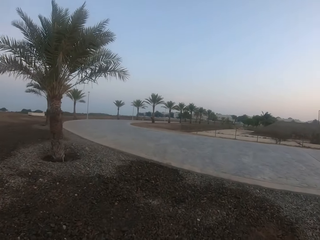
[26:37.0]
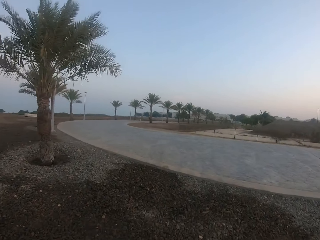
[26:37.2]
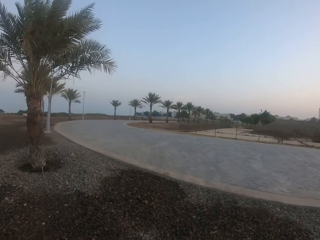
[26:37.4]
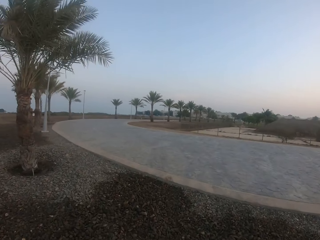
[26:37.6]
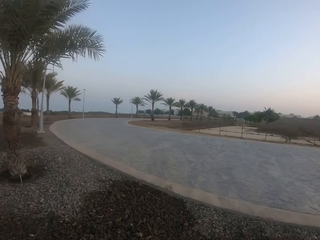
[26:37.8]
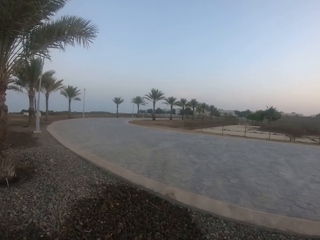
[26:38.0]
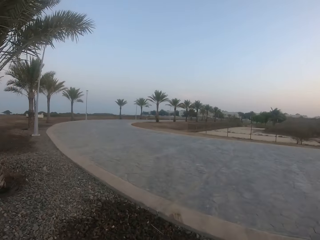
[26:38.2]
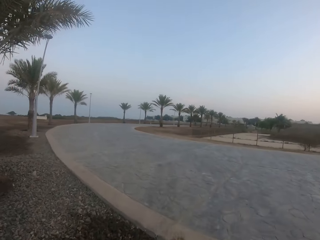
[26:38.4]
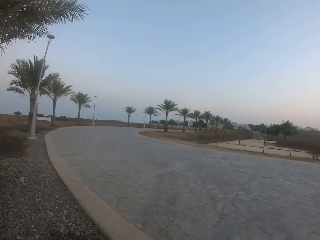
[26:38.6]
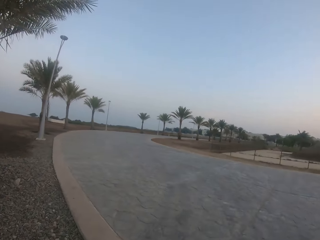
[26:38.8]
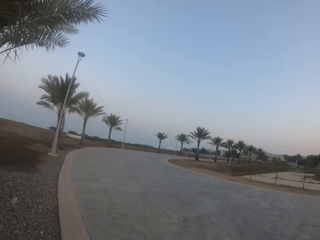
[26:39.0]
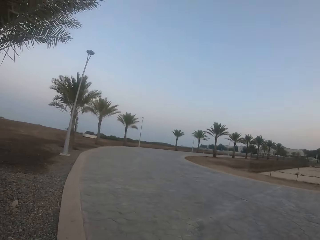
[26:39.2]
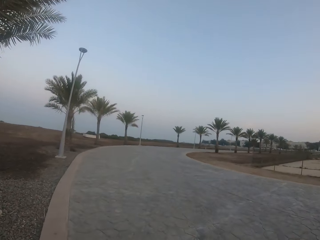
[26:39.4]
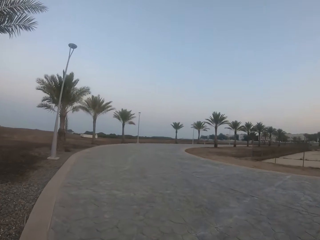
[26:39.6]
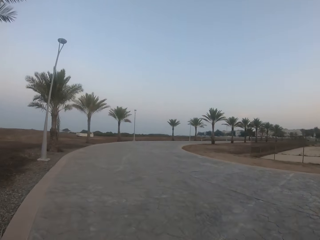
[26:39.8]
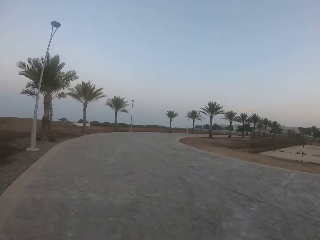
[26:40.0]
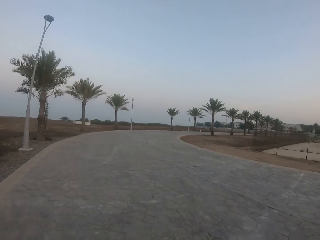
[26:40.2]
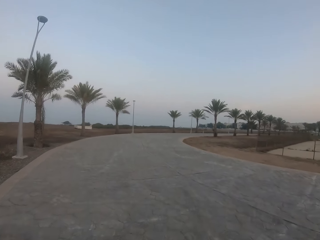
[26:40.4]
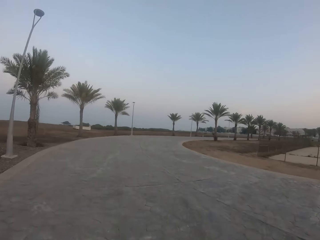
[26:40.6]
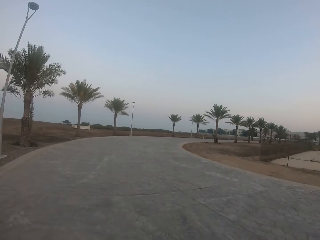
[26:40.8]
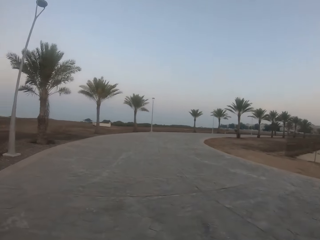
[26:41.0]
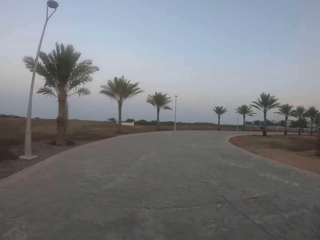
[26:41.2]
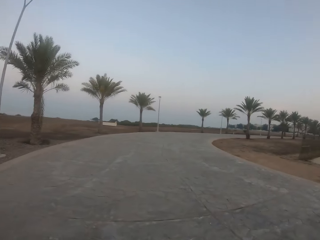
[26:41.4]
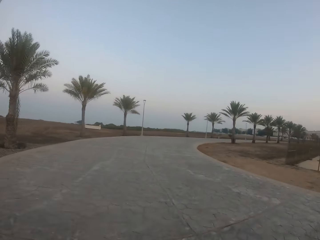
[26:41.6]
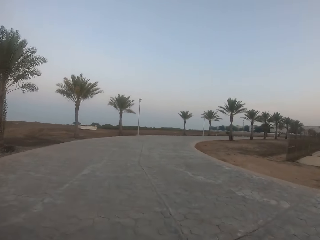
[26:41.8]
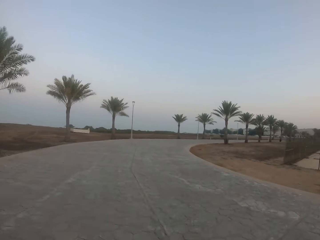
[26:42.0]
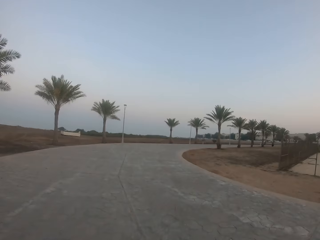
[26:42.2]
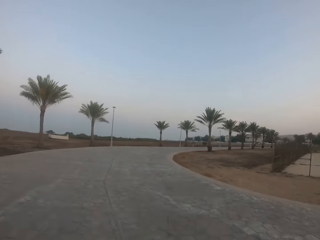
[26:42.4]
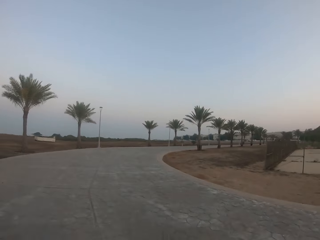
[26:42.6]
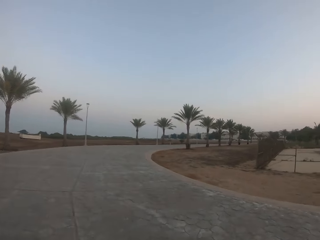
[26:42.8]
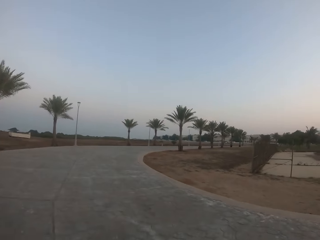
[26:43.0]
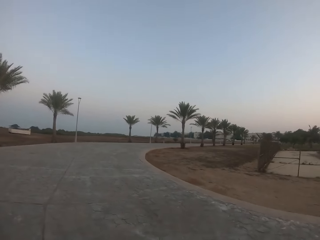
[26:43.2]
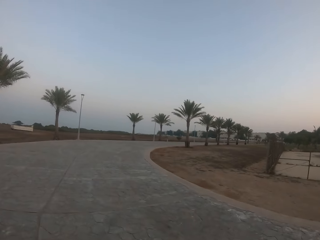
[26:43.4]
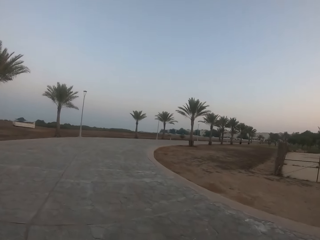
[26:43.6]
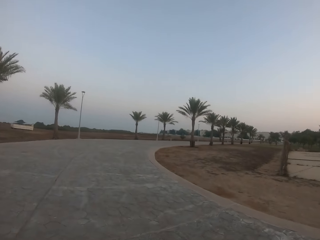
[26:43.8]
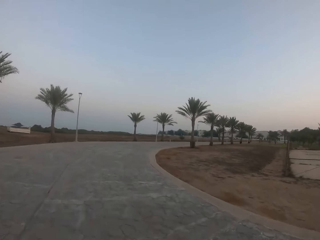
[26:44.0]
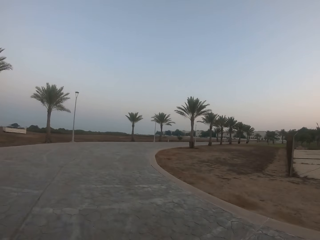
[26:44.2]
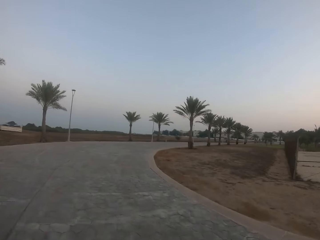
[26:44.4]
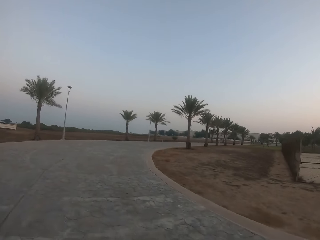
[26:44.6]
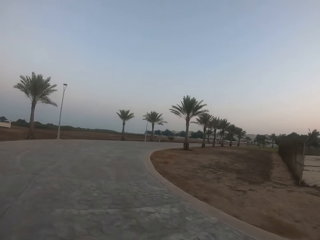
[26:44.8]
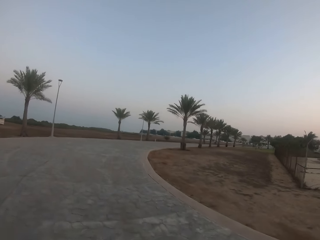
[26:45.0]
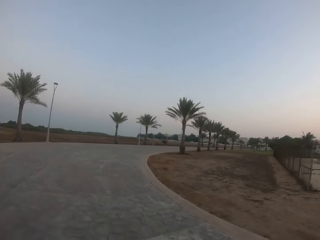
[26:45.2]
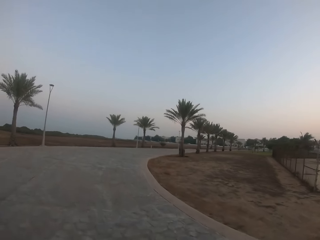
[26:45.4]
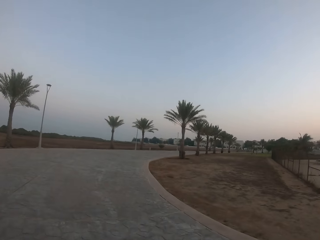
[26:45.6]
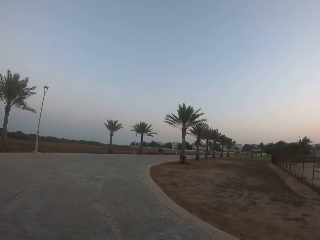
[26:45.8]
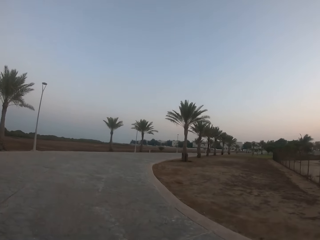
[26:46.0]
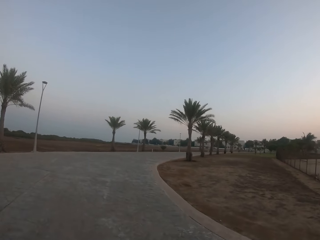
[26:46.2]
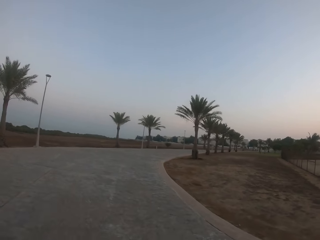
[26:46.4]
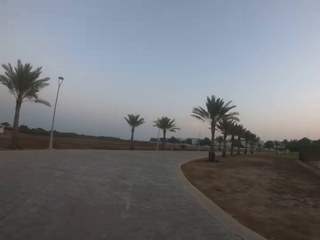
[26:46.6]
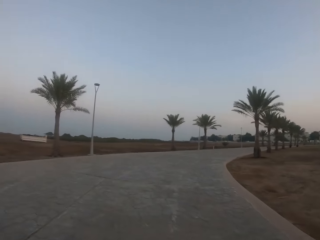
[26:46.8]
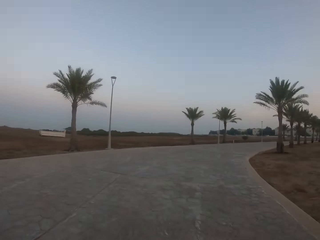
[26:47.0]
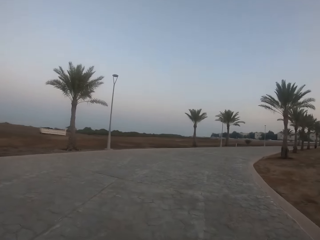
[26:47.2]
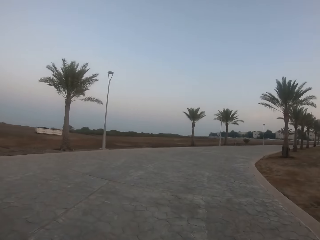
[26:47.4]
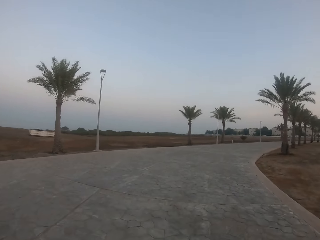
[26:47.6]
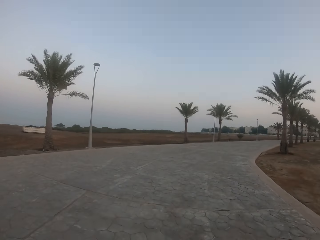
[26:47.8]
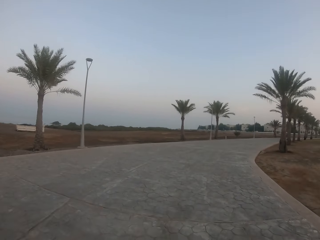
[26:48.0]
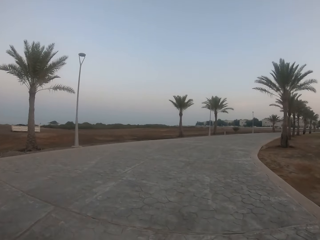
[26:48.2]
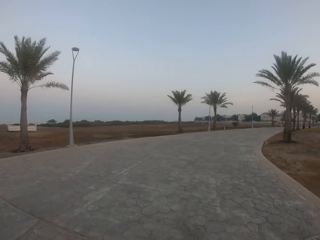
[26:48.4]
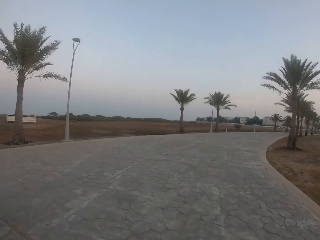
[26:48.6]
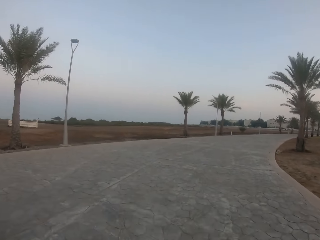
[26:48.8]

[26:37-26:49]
The camera wearer runs on a road.

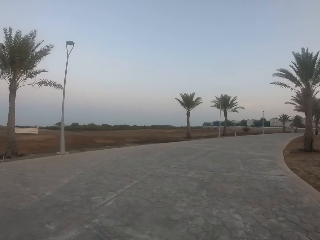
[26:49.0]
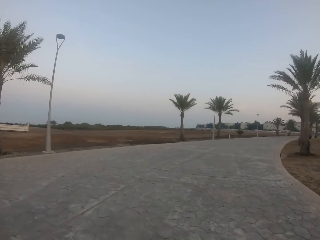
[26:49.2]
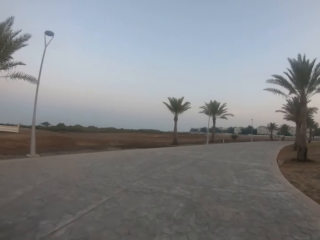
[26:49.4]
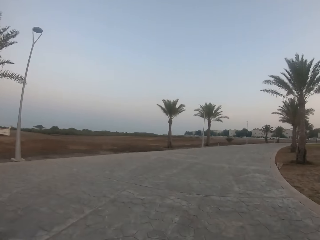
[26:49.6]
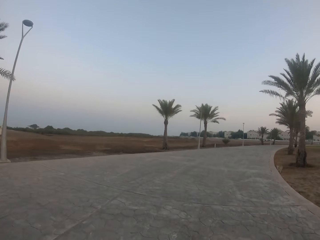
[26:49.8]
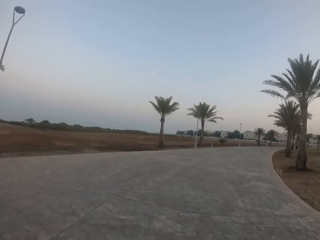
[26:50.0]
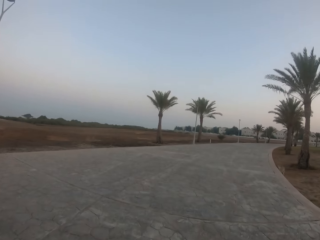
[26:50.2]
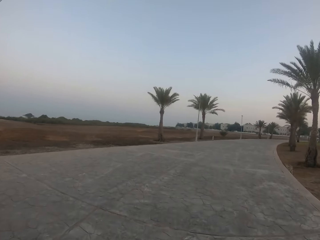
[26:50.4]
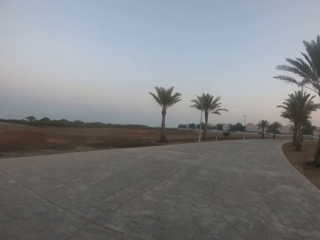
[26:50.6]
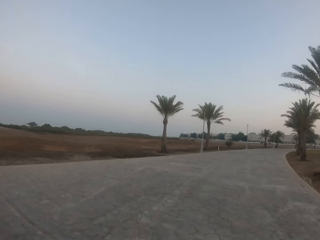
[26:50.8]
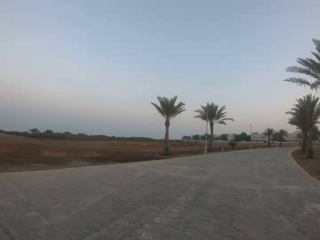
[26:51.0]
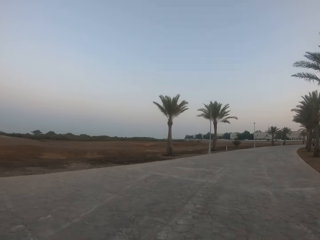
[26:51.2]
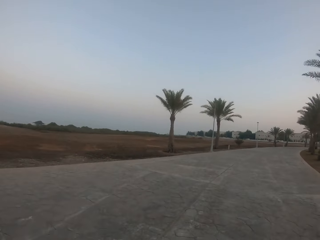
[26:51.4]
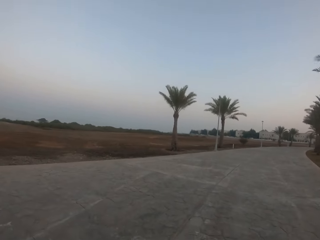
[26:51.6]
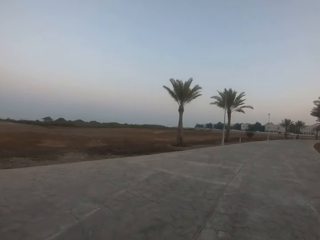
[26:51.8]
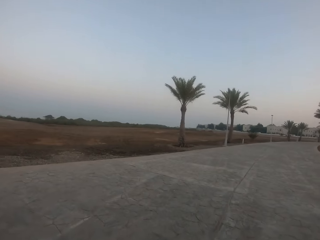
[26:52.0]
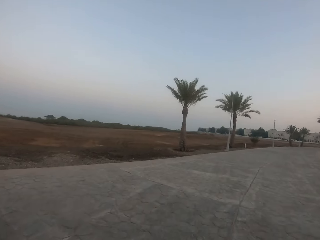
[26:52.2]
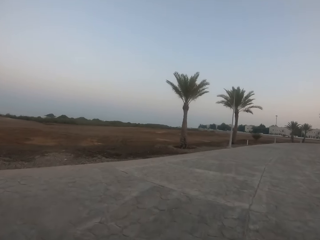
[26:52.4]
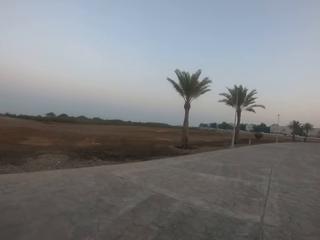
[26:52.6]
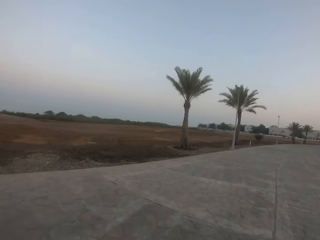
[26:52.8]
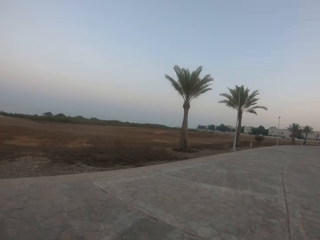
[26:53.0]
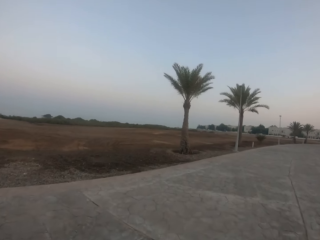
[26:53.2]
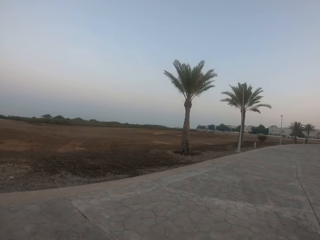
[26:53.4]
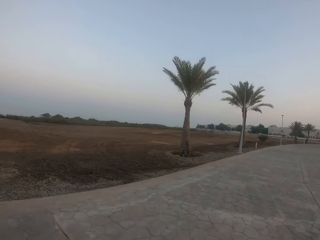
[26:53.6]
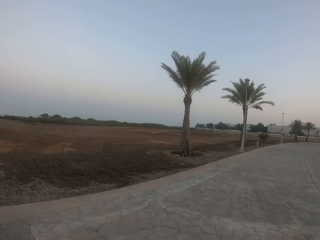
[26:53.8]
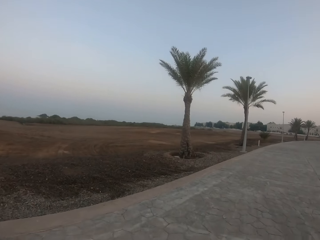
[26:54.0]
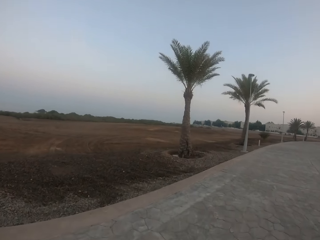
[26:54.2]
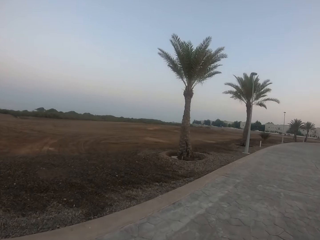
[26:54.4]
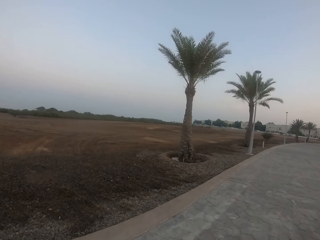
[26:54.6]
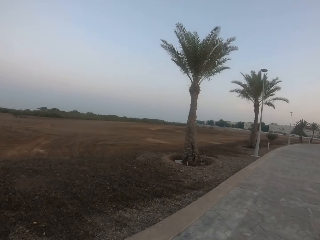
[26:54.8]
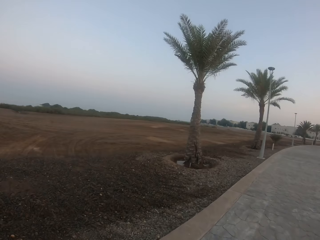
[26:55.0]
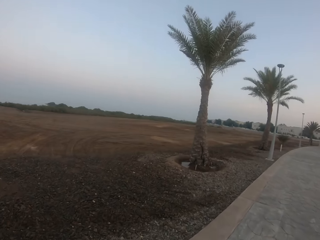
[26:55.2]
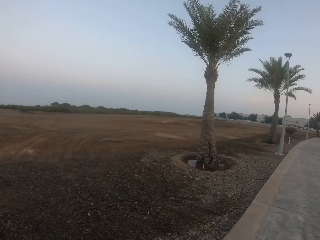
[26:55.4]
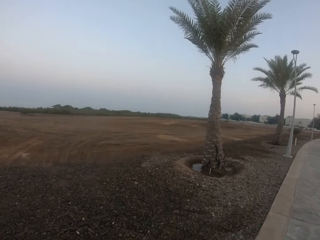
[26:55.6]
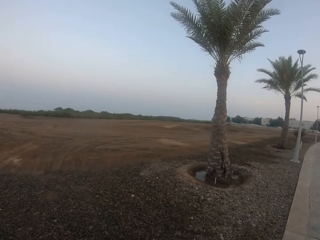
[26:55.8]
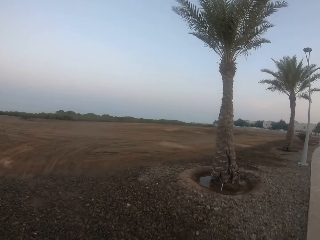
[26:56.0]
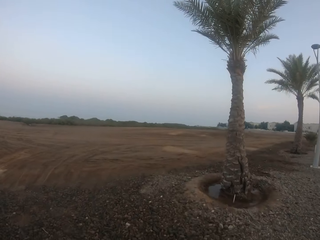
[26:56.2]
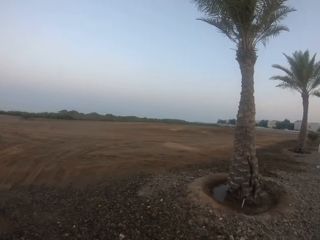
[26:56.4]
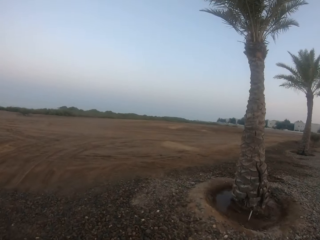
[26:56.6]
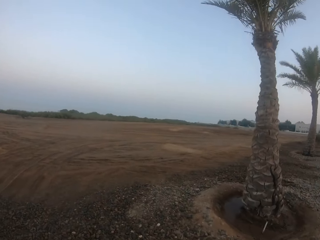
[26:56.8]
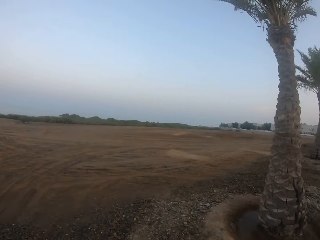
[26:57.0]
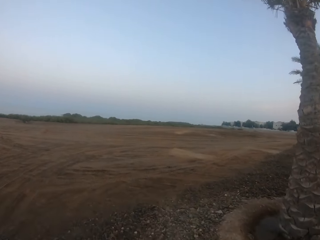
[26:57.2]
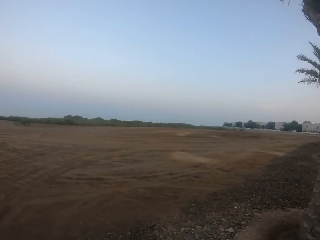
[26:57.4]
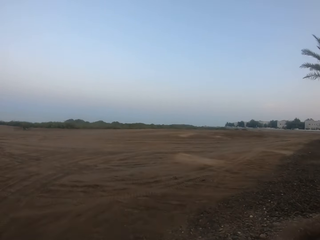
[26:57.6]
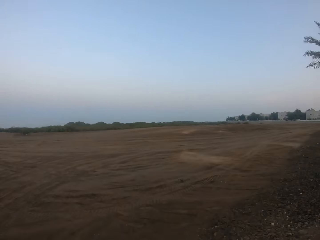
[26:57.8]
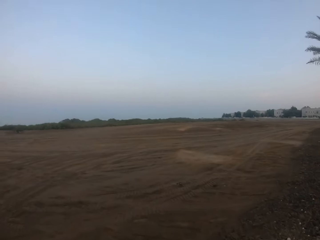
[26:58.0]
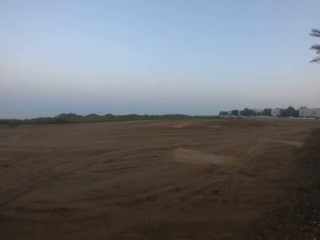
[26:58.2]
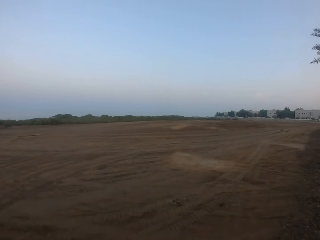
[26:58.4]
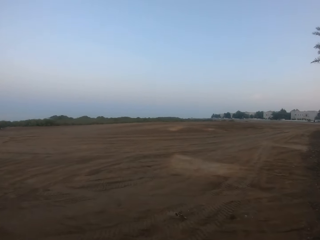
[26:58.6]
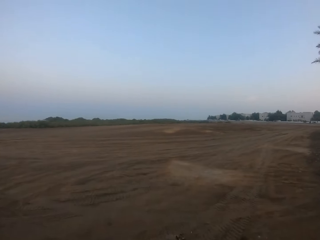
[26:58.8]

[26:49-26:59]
The camera wearer runs on a murram road.
